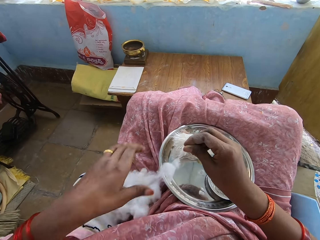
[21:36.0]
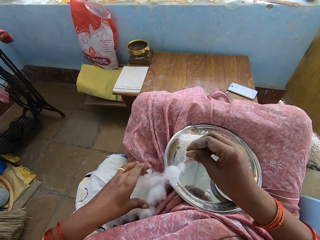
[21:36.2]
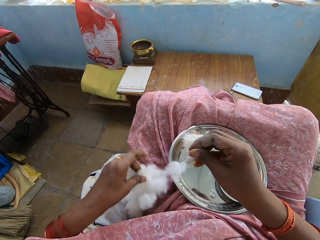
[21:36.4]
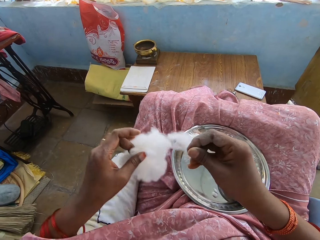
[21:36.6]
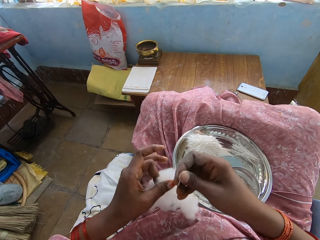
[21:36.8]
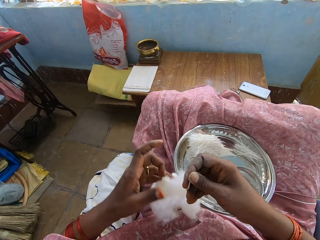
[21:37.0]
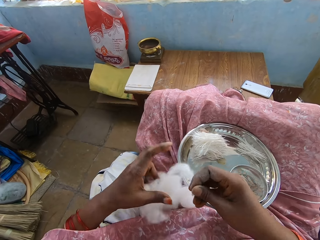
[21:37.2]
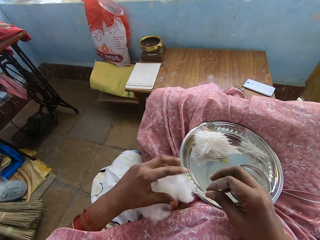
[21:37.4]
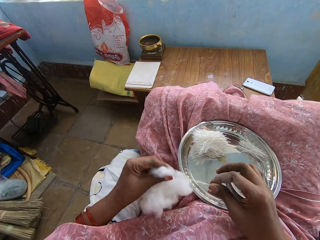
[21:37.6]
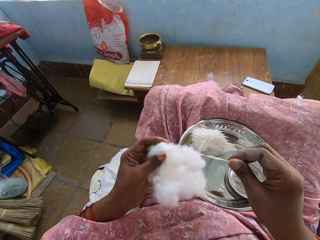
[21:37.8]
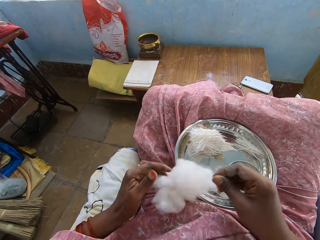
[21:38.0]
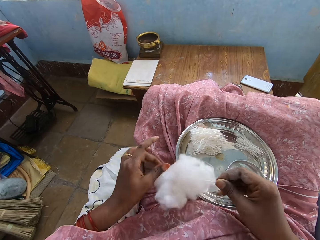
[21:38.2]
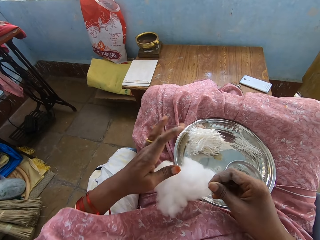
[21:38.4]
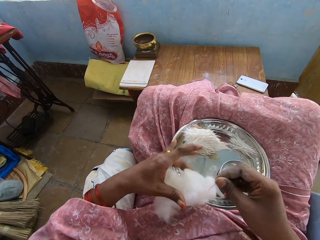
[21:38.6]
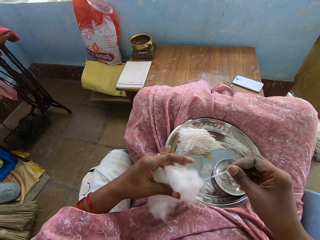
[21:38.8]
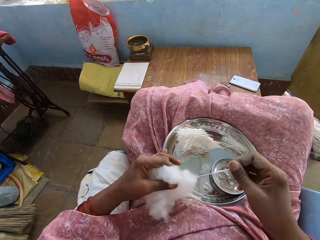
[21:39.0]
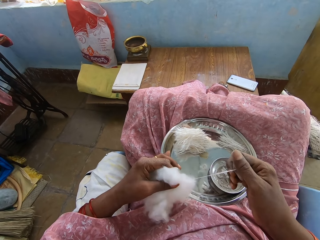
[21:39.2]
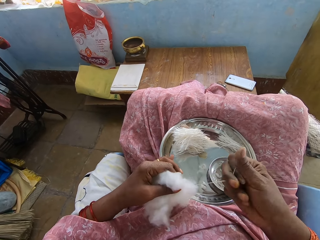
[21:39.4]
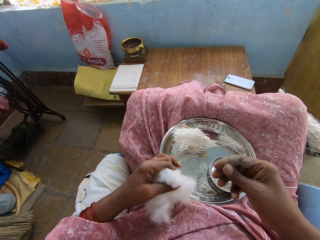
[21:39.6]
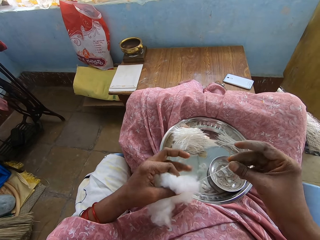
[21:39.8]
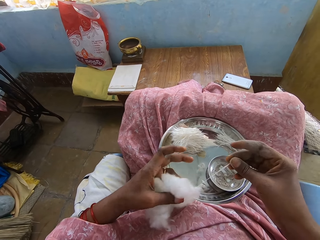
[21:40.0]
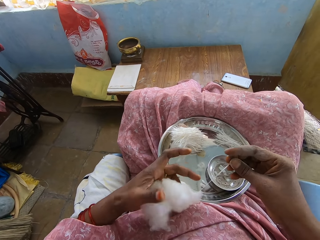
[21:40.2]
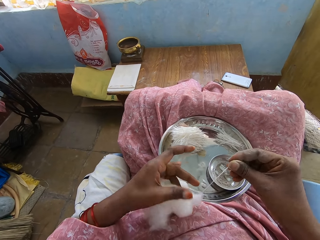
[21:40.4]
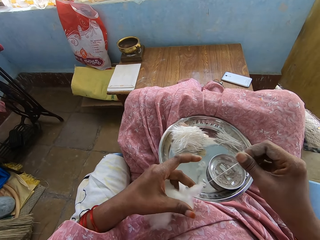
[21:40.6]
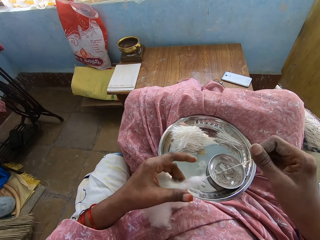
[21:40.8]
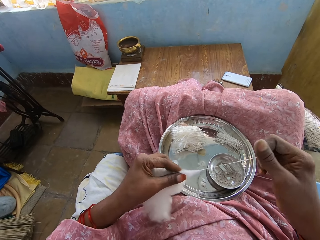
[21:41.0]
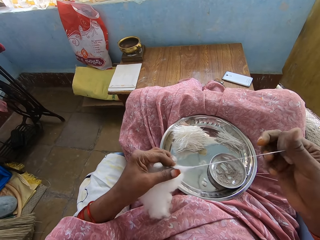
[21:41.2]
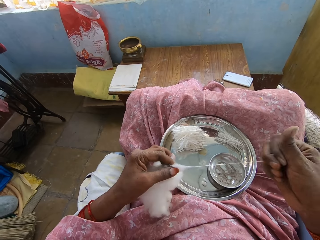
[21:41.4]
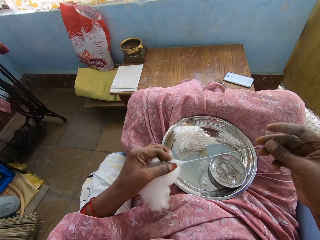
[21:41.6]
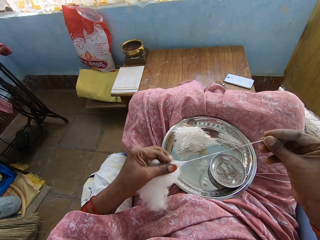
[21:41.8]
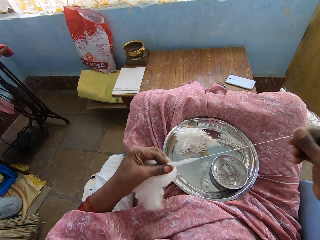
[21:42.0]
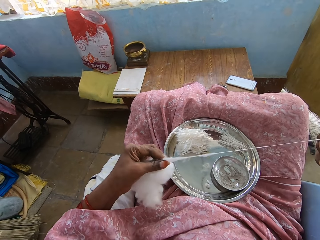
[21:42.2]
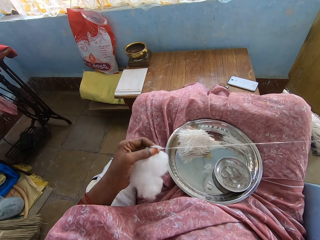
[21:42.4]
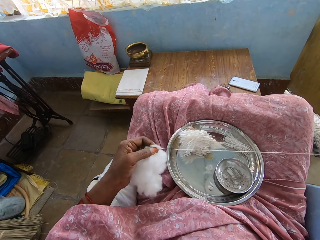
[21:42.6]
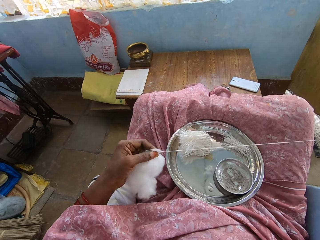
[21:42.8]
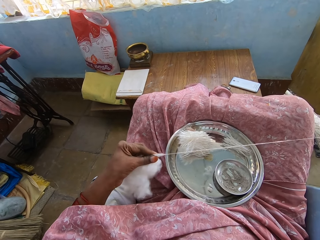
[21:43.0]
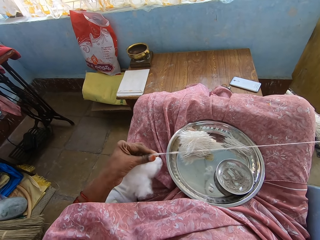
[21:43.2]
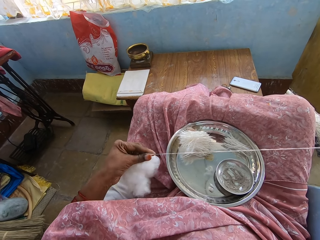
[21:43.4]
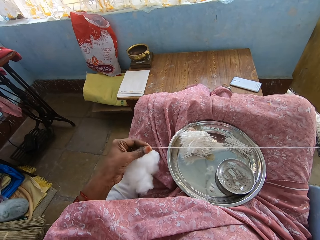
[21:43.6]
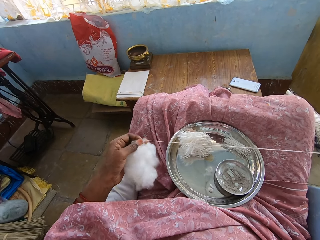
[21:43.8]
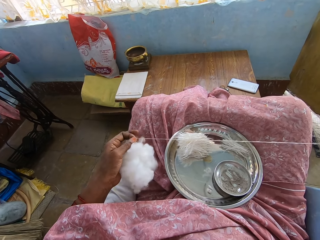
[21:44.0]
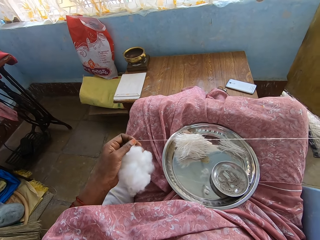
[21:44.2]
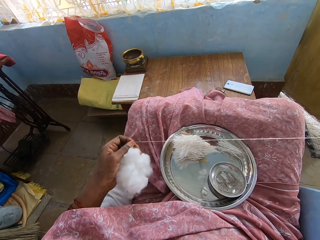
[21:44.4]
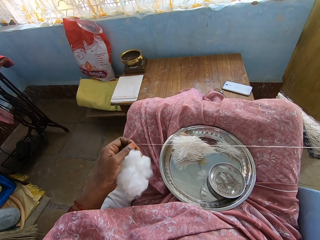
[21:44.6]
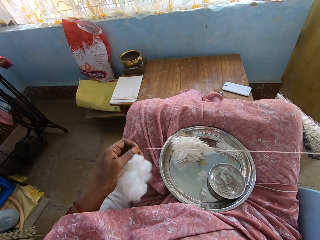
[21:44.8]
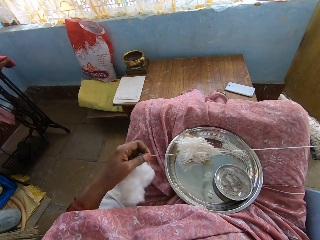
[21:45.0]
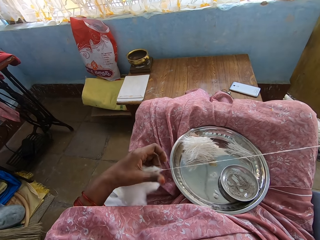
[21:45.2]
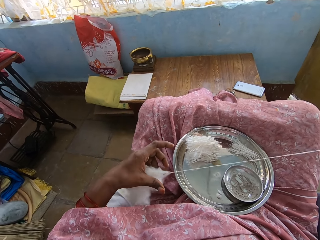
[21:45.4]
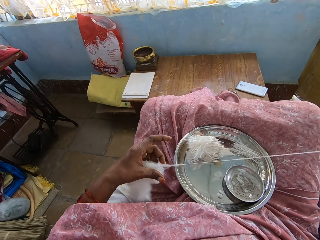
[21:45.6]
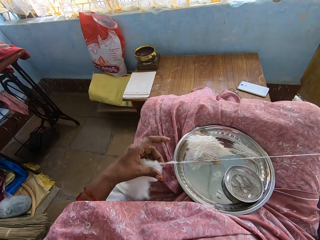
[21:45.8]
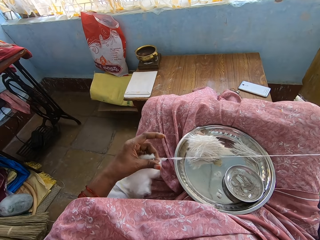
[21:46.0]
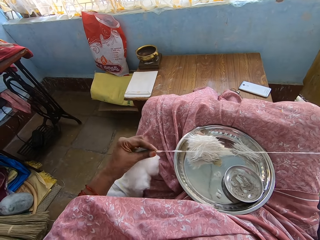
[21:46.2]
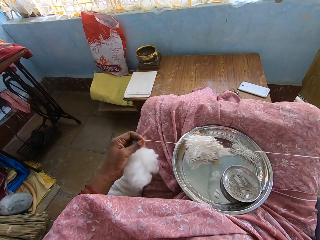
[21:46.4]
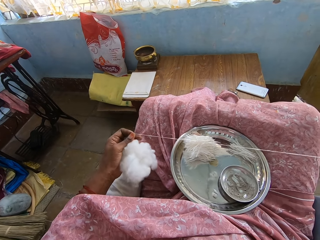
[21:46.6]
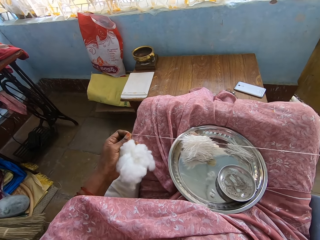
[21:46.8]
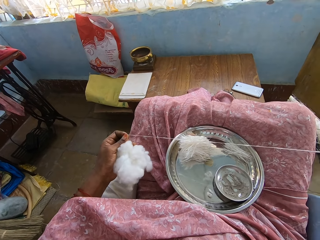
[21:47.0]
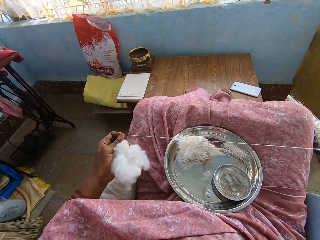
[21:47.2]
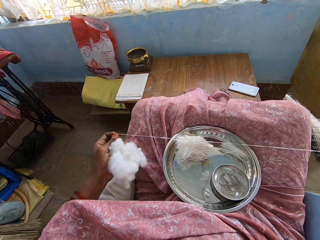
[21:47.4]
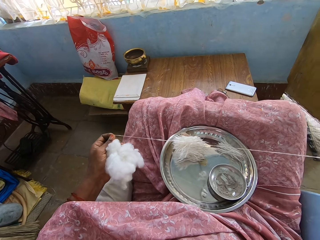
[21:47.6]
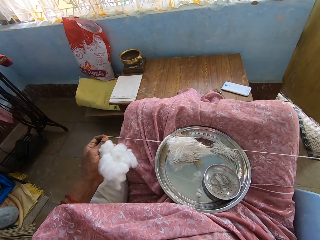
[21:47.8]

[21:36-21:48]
The camera wearer adjusts the cotton on her lap. She pulls the cotton strand. She pulls the cotton strand from the cotton.

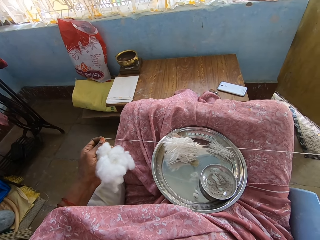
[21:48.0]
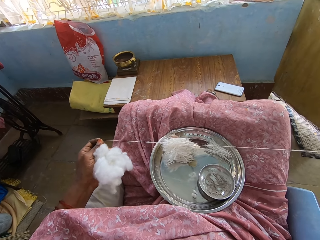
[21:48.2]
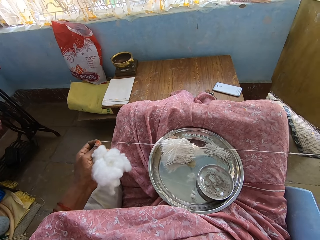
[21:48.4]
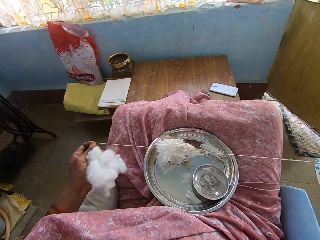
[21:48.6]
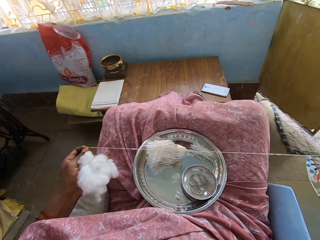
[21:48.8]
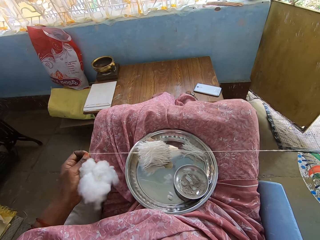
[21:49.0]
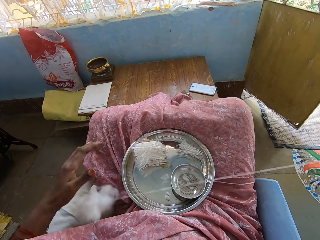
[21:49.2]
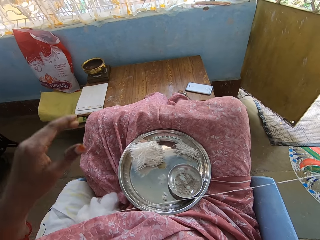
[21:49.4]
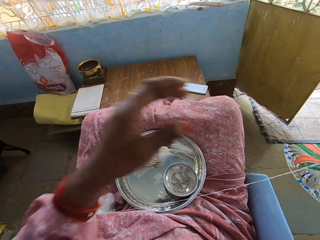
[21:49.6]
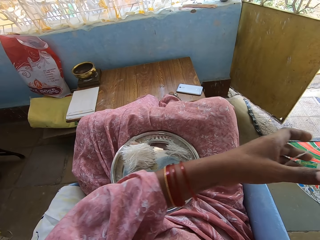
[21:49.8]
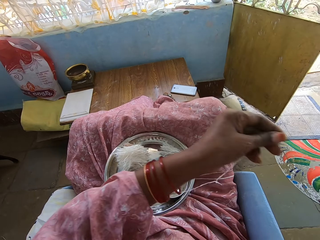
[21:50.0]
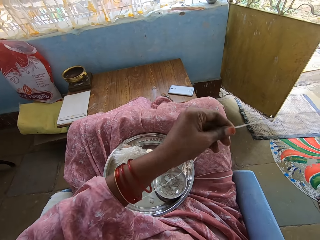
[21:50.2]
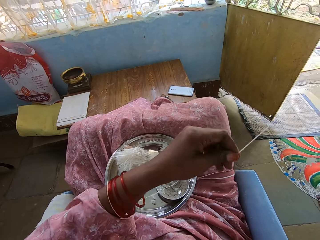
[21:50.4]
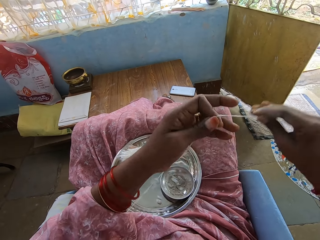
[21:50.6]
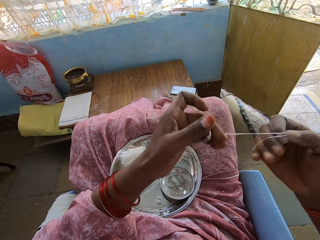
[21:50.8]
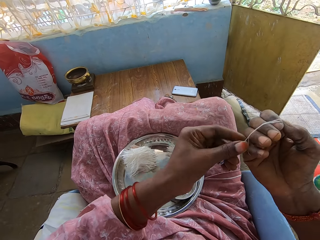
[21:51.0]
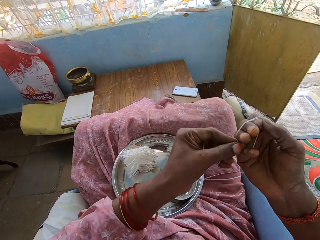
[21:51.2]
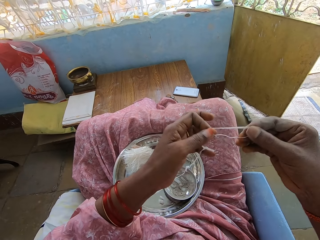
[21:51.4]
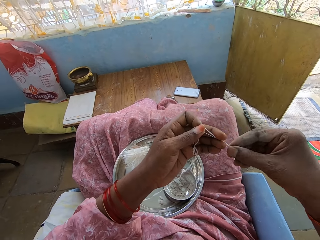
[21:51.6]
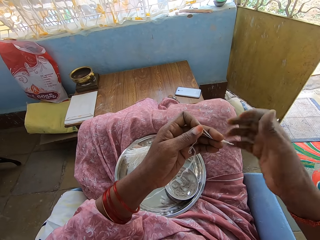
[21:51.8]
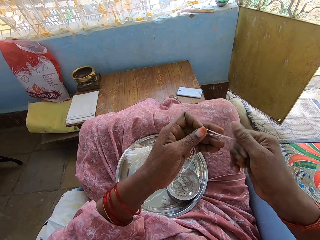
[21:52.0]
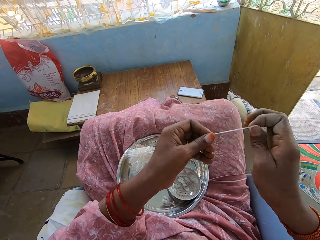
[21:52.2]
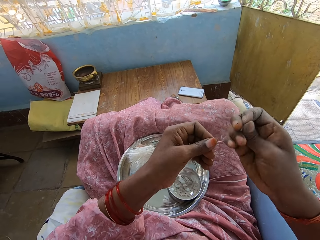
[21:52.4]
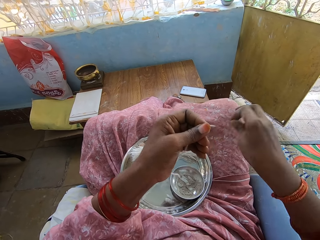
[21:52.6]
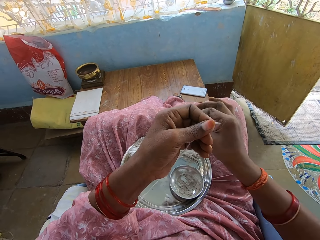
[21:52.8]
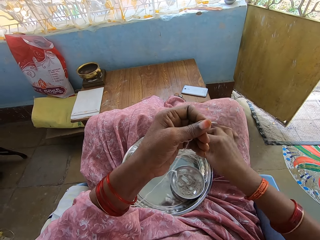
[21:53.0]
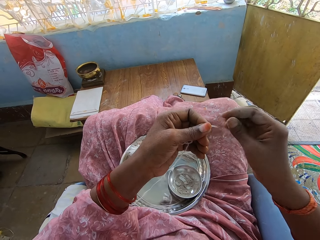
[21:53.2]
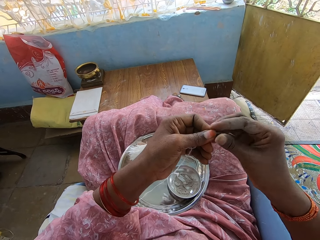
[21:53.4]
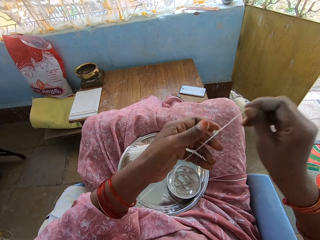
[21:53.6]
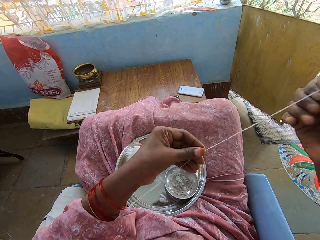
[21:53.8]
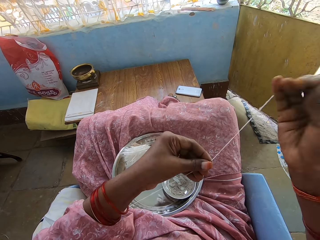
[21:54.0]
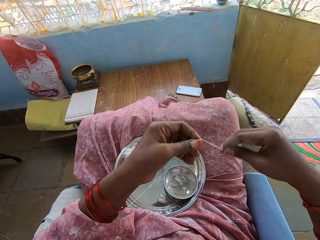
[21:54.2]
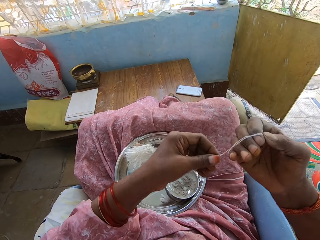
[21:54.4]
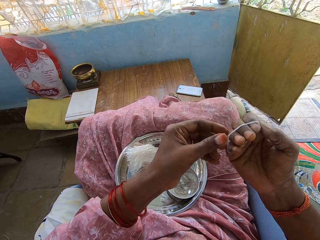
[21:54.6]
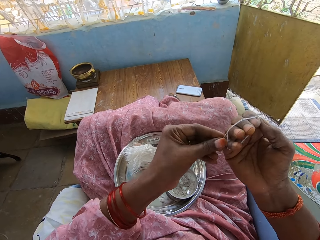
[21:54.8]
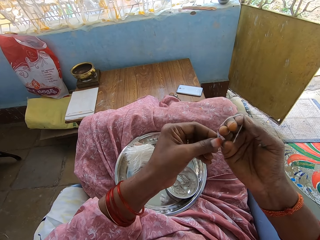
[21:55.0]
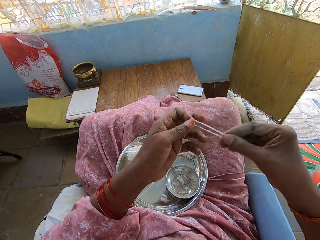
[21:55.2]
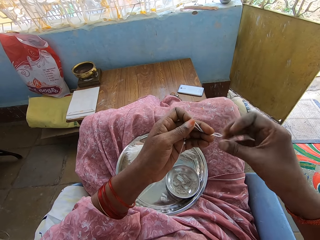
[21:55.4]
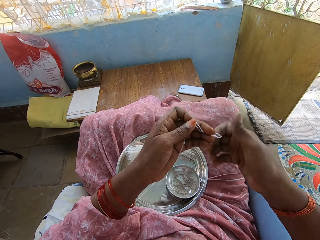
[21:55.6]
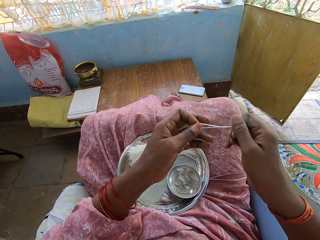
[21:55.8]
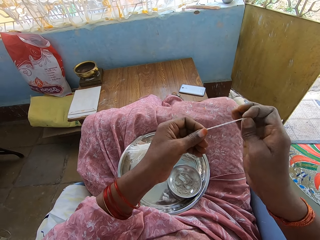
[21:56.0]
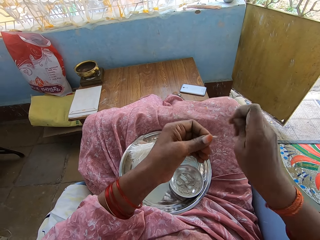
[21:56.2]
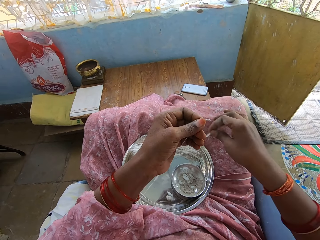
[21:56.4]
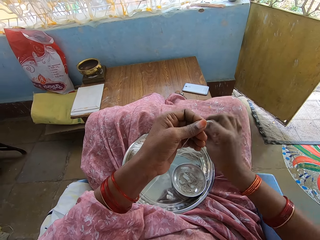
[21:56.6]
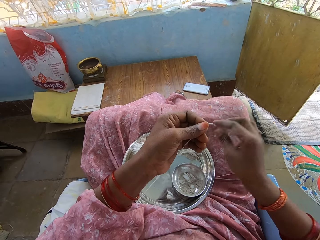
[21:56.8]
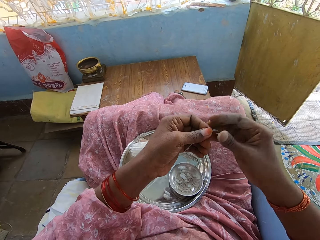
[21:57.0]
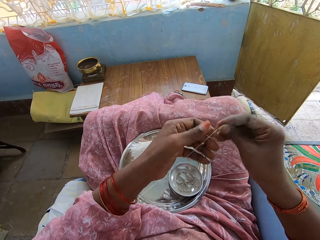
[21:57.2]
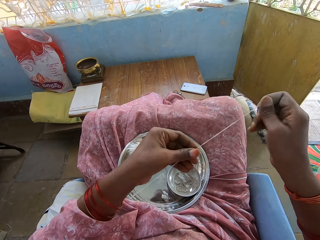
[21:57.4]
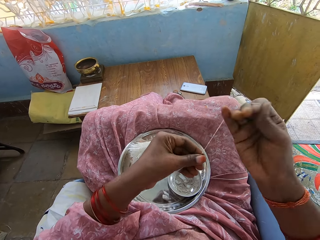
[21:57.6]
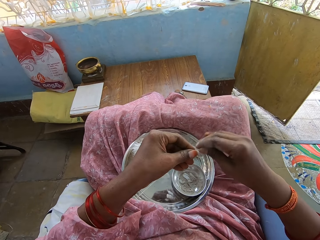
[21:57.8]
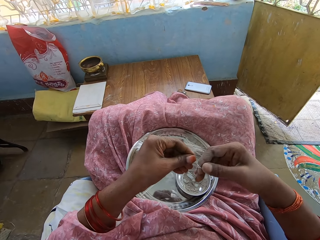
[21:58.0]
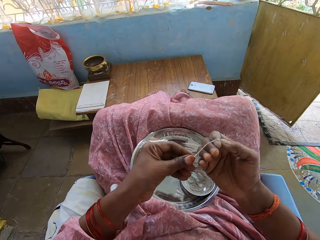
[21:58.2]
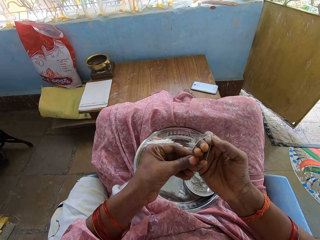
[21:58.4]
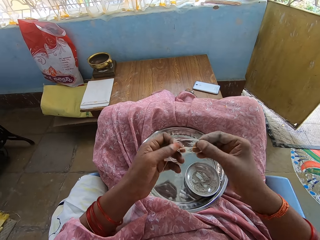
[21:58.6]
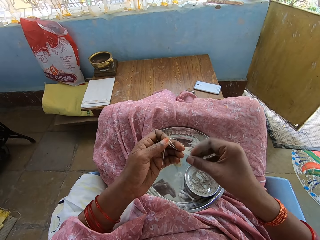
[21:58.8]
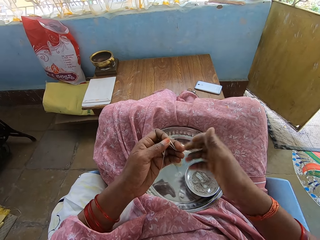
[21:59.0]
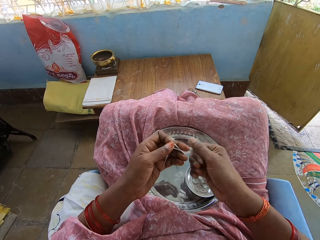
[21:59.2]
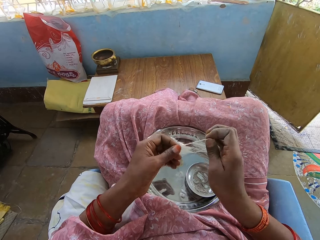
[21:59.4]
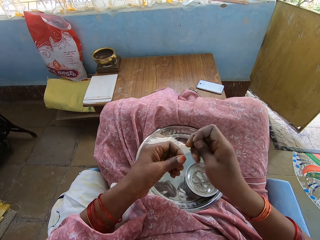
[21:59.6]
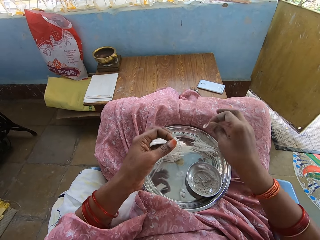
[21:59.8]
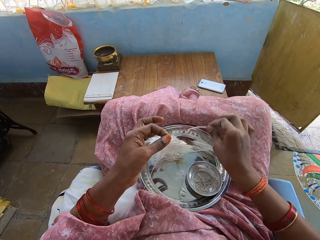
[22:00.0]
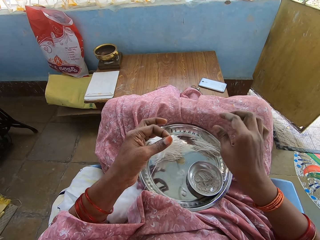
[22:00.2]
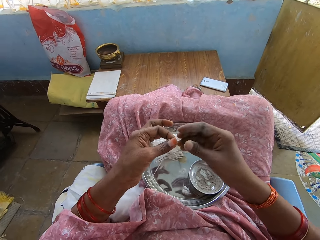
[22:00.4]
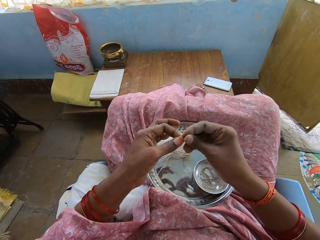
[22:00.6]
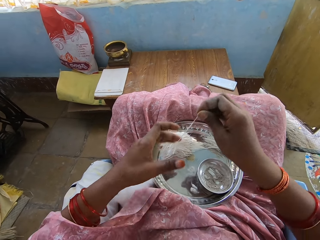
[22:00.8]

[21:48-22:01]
The camera wearer rolls the cotton strand on her fingers. She twists the cotton strand. She cuts the cotton strand from the other cotton strand. She places the cotton strand on the tray. She pulls the cotton strand. She rolls the cotton strand on her fingers. She twists the cotton strand. She cuts the cotton strand from the other cotton strand. She places the cotton strand on the tray. She pulls the cotton strand. She rolls the cotton strand on her fingers. She twists the cotton strand. She cuts the cotton strand from the other cotton strand. She places the cotton strand on the tray.
